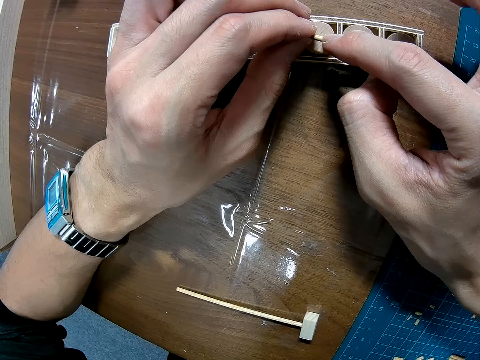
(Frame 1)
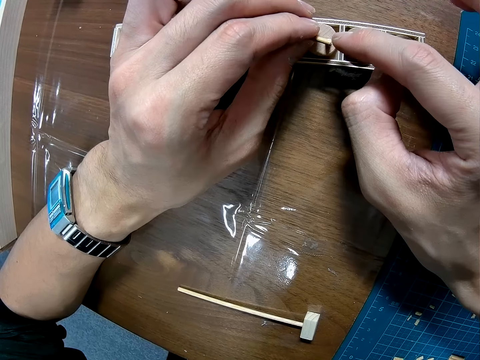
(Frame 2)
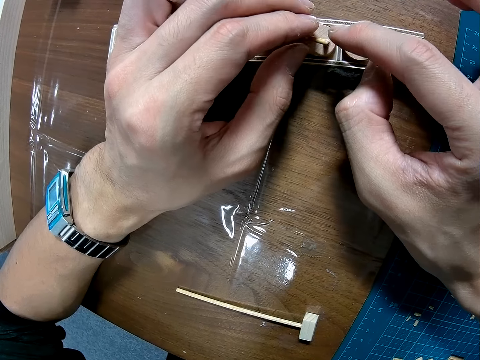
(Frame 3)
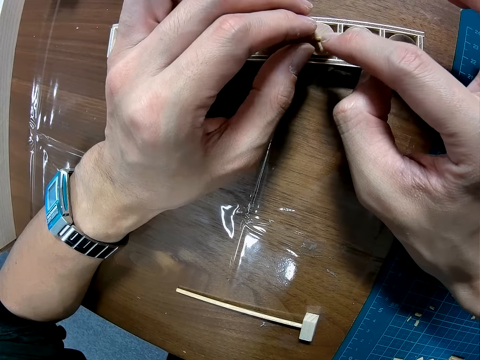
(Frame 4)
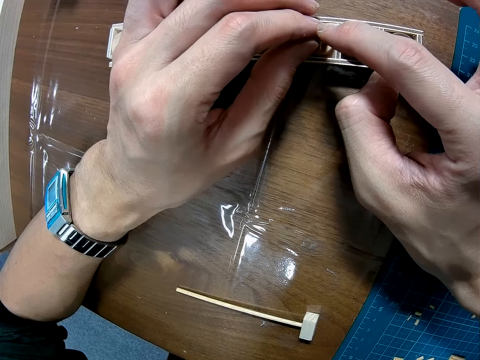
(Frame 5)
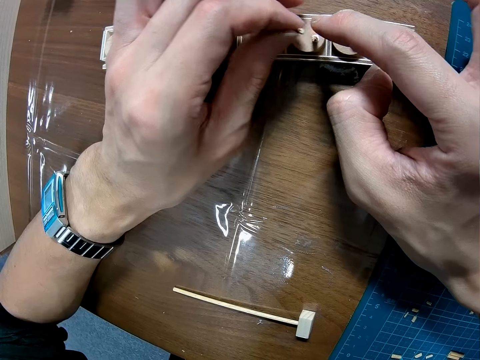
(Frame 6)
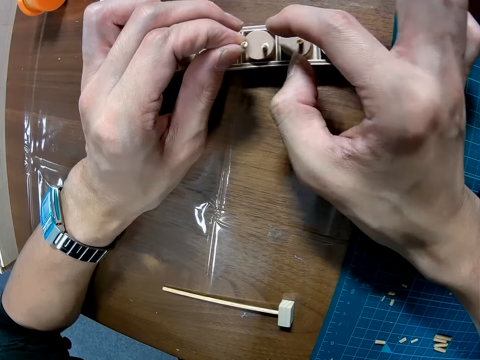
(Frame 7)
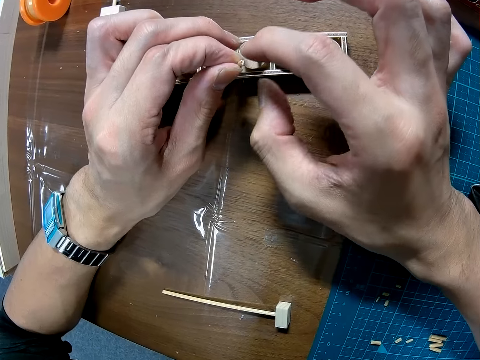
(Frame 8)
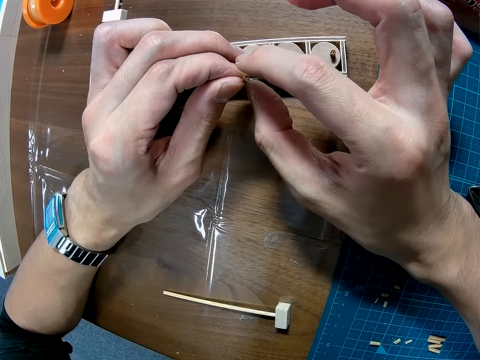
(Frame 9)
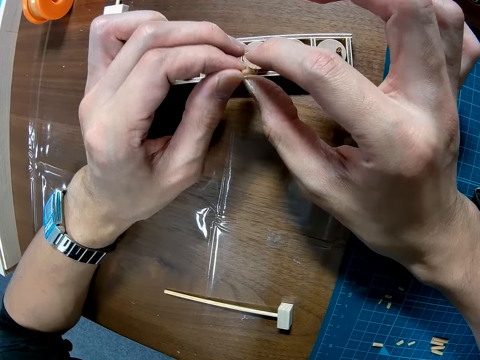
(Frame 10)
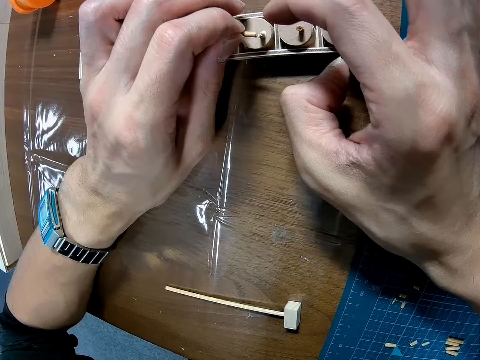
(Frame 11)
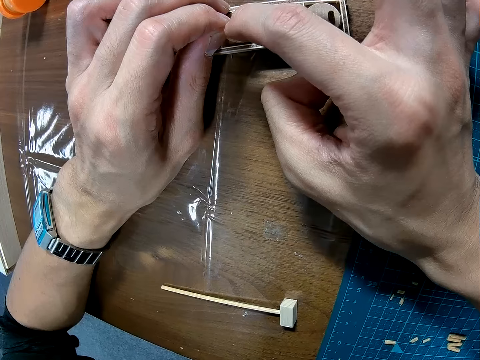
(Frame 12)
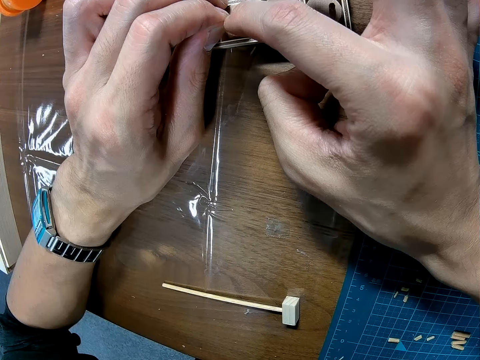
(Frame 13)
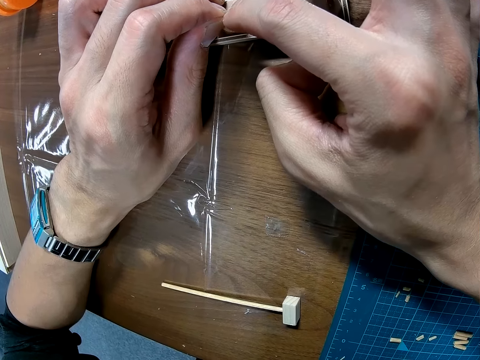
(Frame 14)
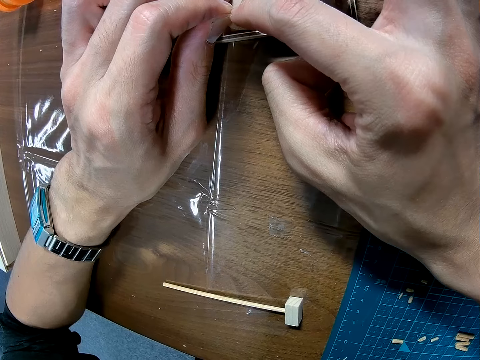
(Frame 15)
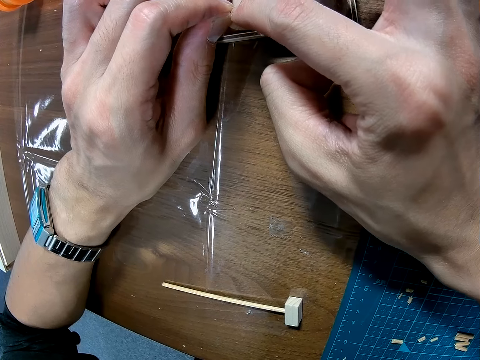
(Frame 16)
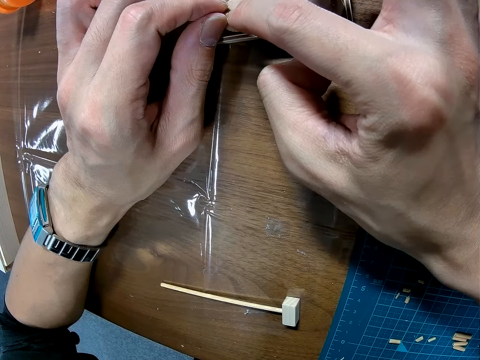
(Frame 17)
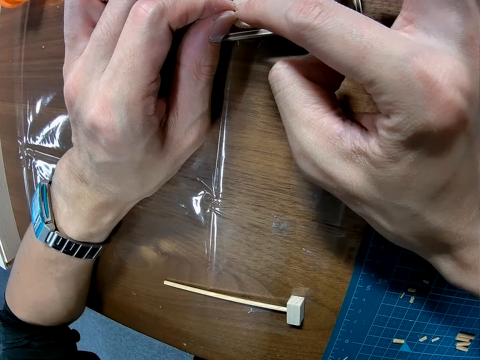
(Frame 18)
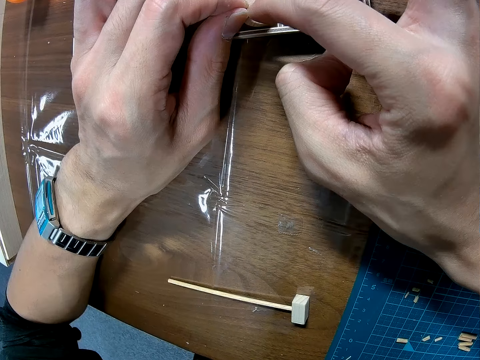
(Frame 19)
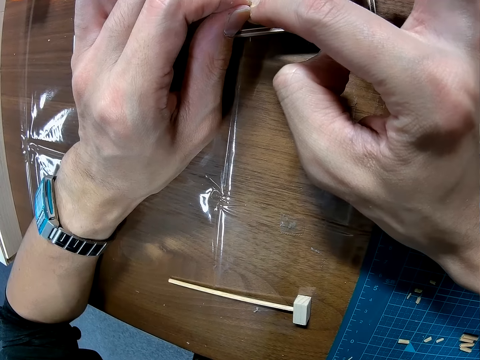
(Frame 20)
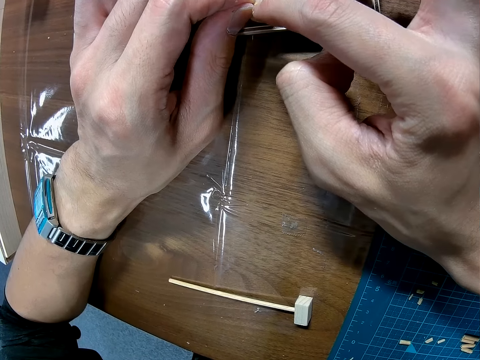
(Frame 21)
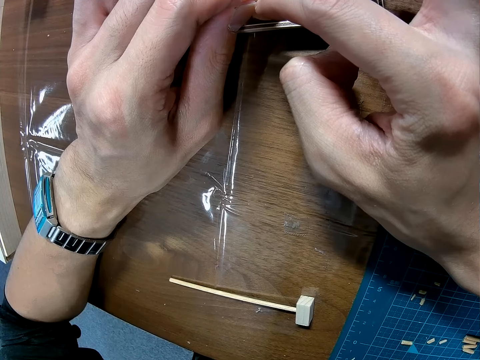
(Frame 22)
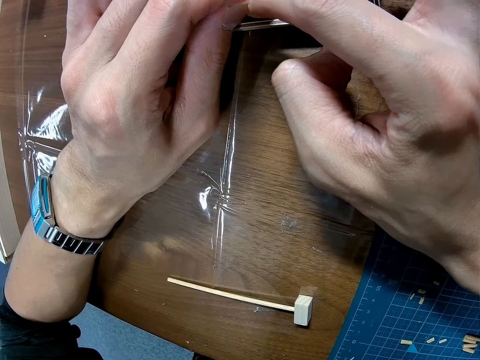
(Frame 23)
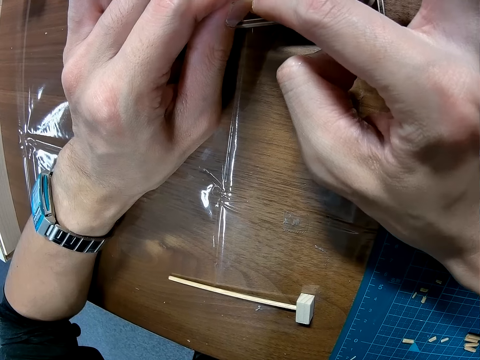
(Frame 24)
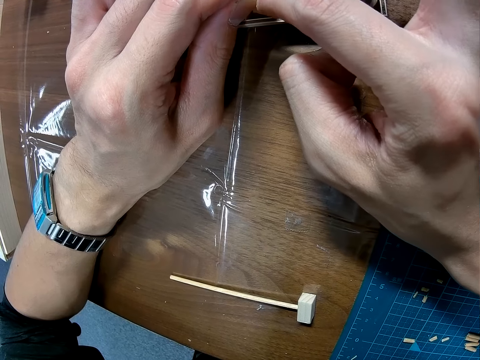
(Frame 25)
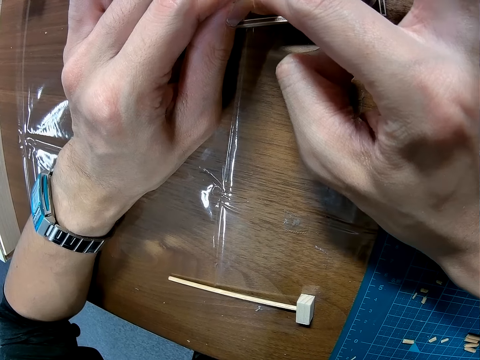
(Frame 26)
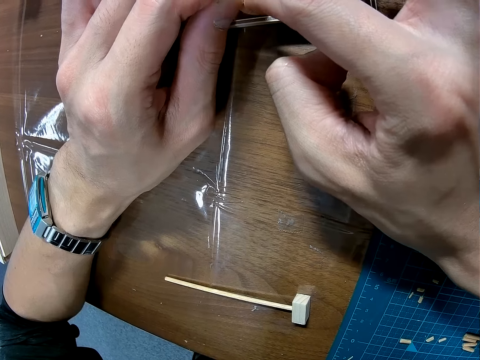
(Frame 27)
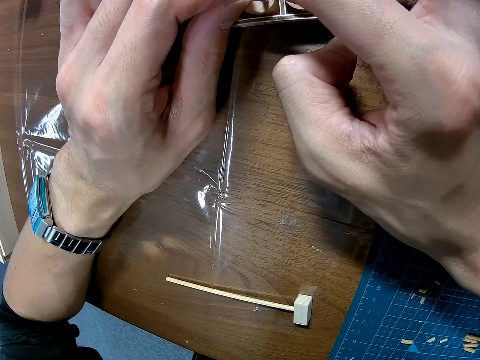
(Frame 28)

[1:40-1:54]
The camera wearer lifts the piece of wood from the other piece of wood. They hold the piece of wood with both hands. They place the wood on the other piece of wood.

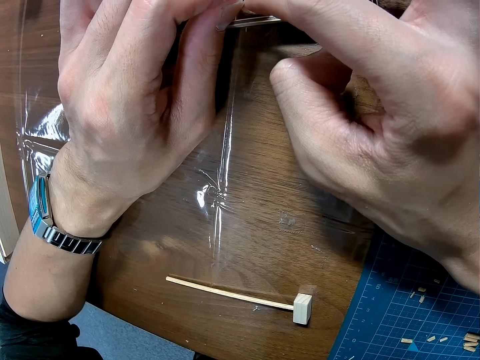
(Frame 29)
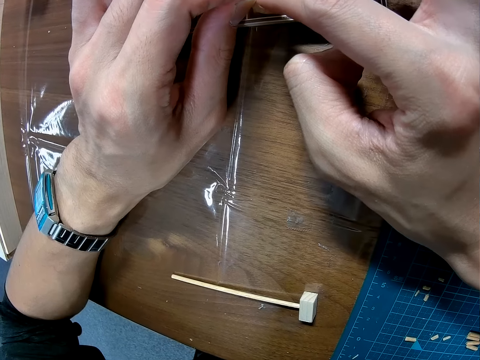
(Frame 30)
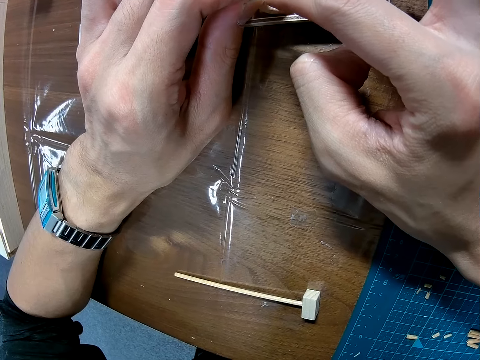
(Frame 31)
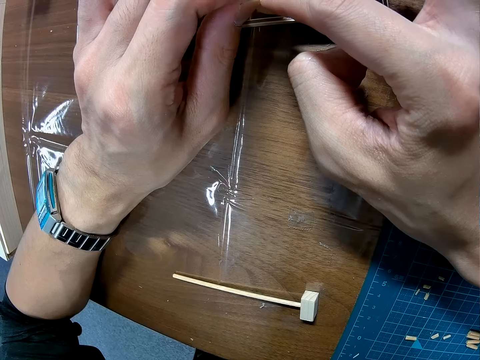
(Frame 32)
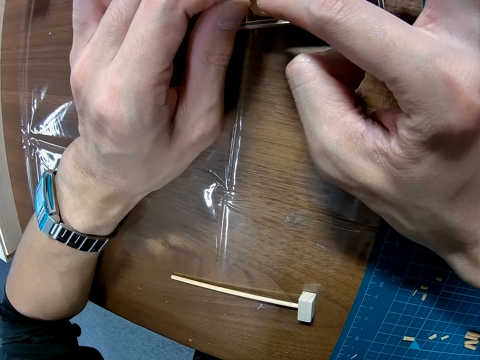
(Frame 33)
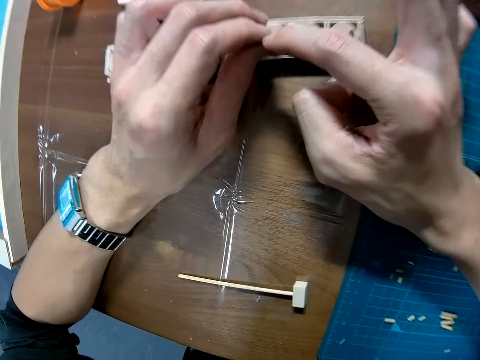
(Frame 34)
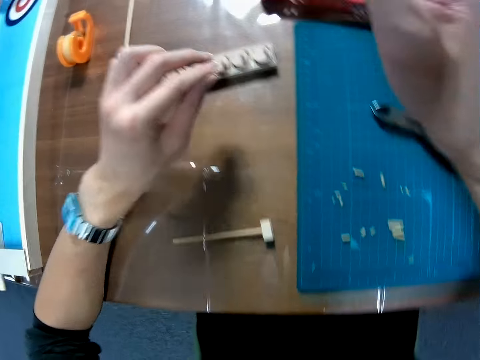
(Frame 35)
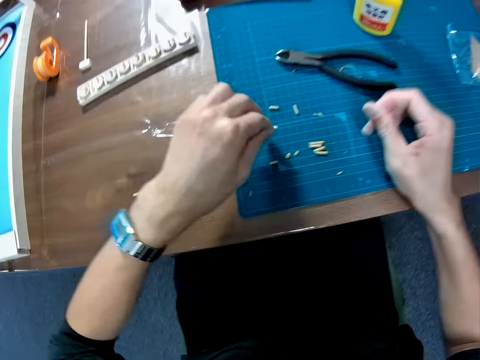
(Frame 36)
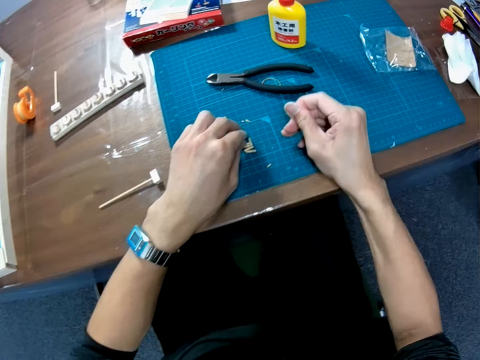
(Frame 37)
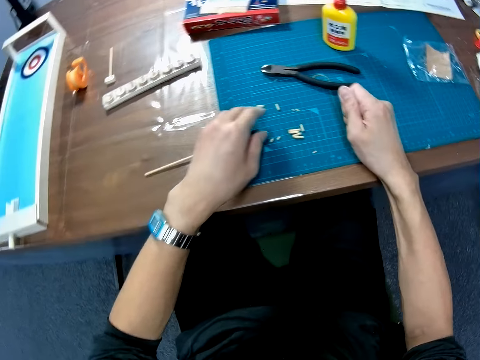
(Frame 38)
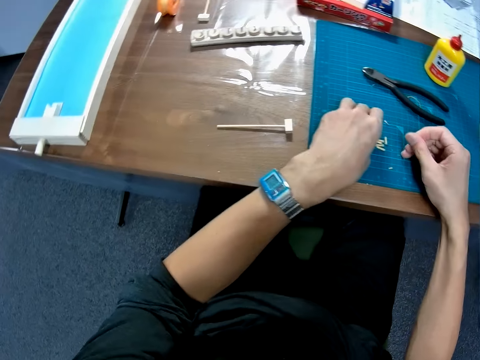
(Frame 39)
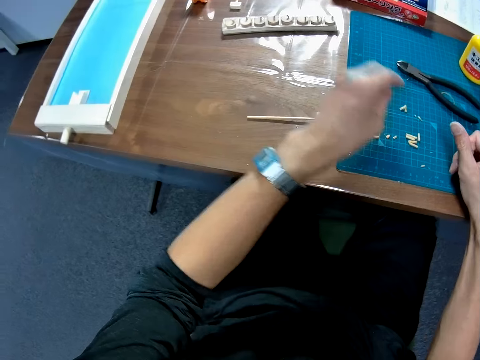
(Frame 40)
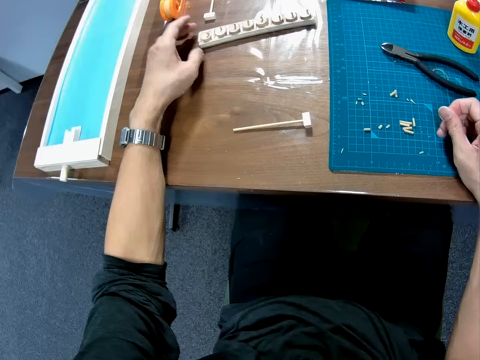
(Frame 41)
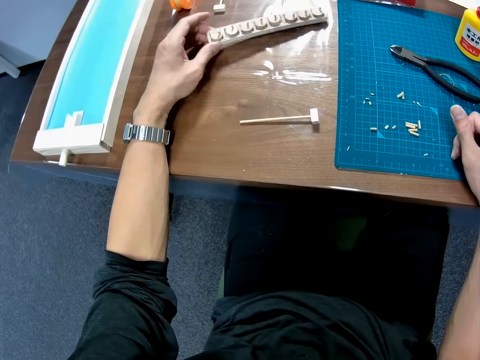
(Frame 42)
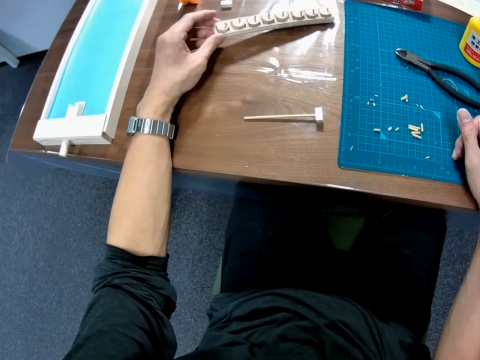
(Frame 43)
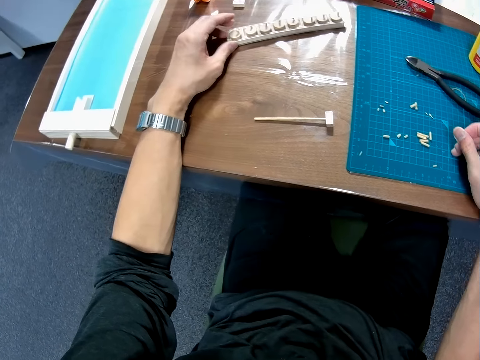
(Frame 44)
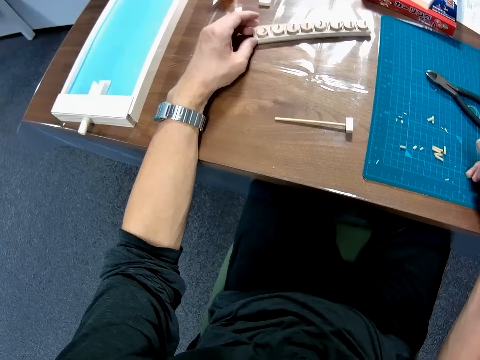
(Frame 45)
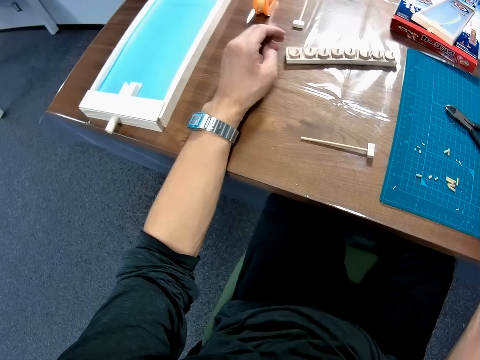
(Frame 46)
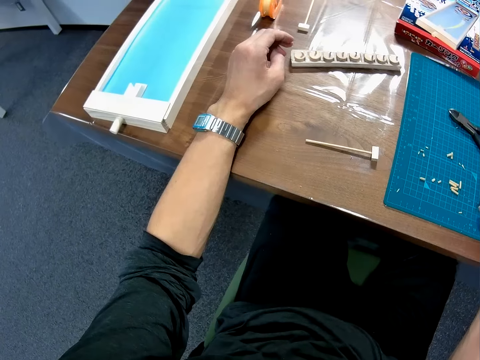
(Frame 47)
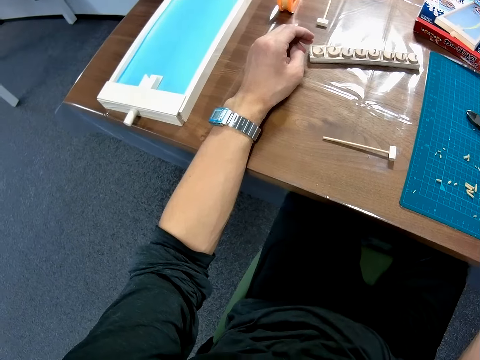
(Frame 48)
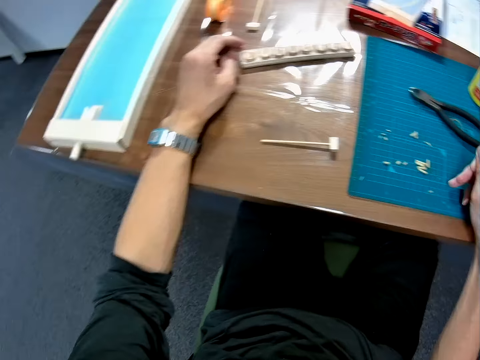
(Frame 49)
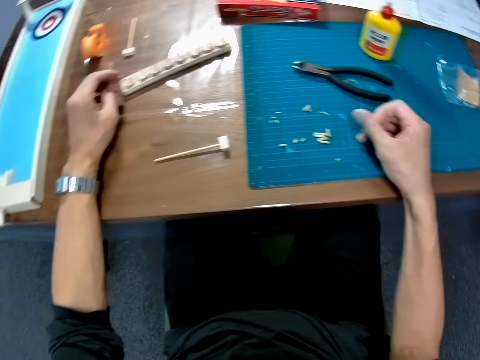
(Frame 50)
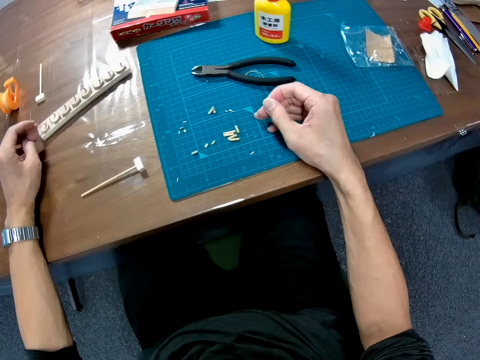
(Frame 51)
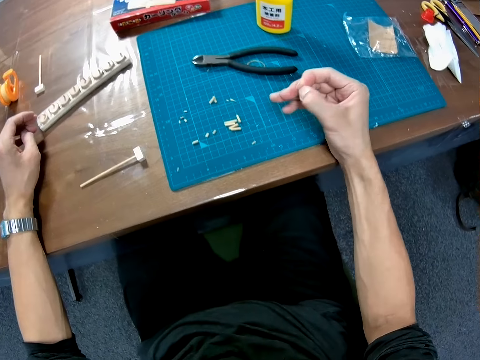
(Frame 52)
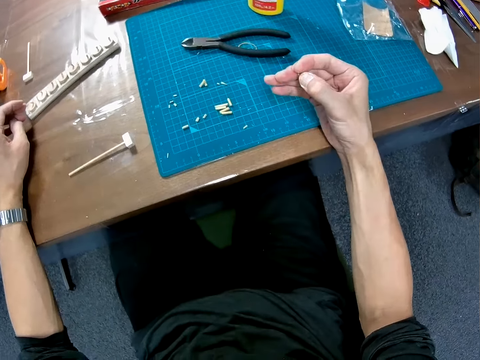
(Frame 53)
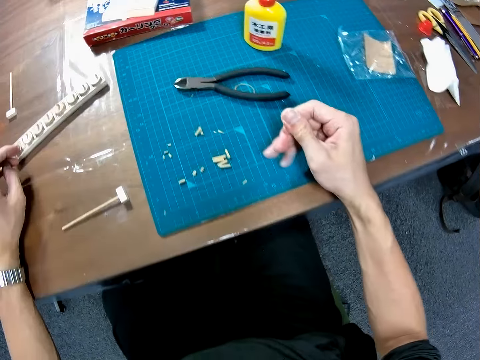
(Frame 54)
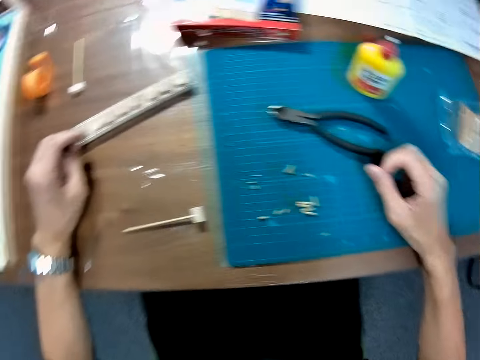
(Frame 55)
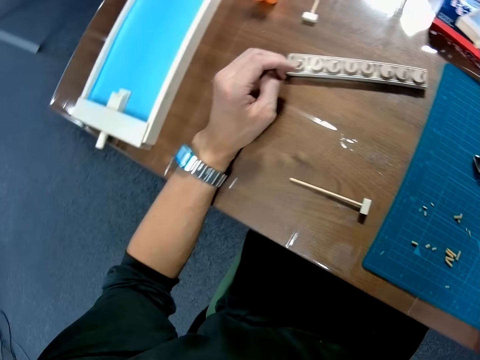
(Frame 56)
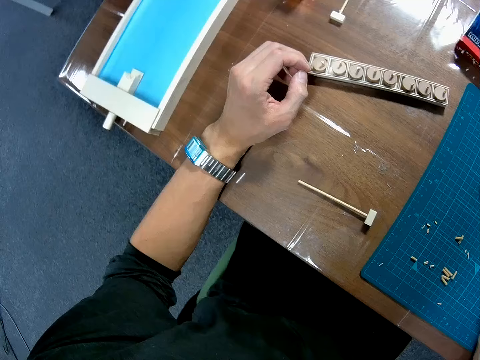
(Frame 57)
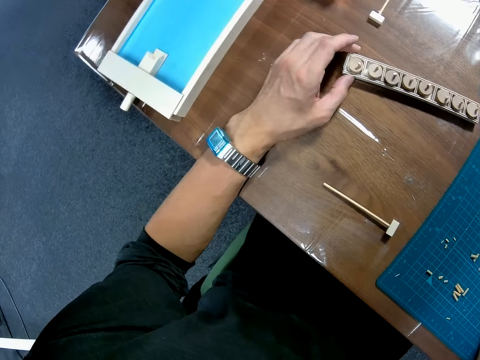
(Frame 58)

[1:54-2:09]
The camera wearer lifts his hand from the wood. He lifts the piece of wood from the other piece of wood. He places the piece of wood in his left hand on the mat. He rubs his fingers. He adjusts the toy on the table. He lifts the piece of wood, looks at the piece of wood, and places the piece of wood on the table. He lifts his hand from the piece of wood. He looks around the table. He rubs his fingers.
